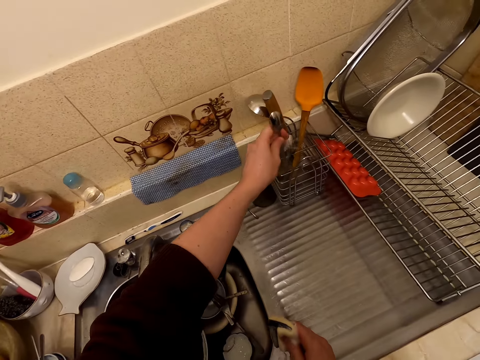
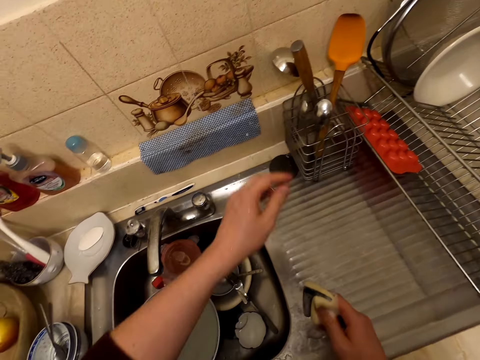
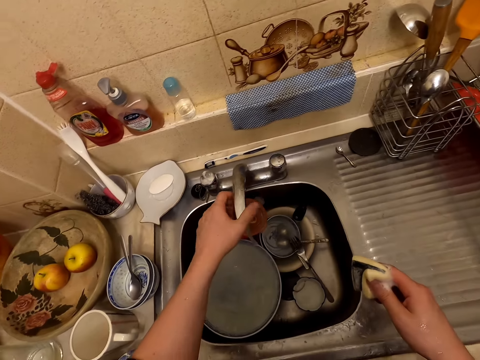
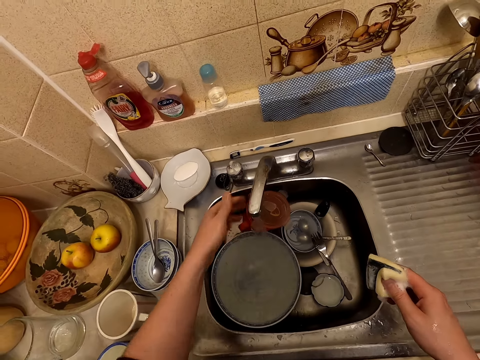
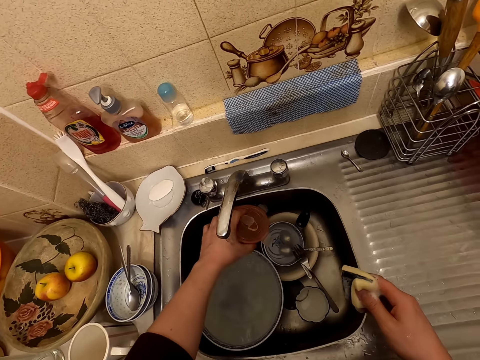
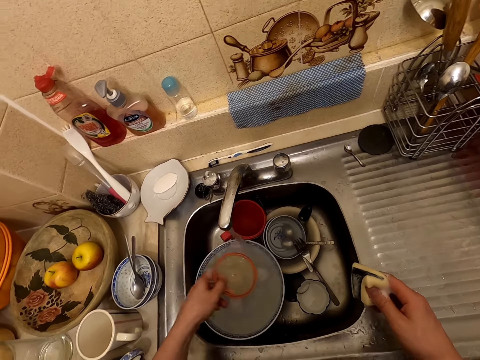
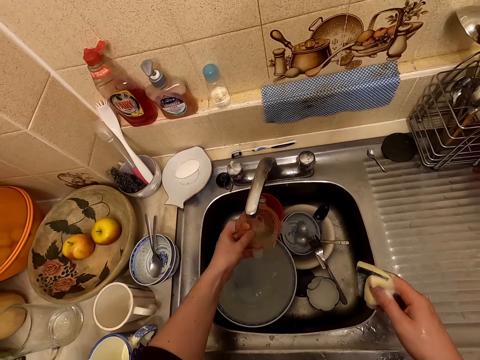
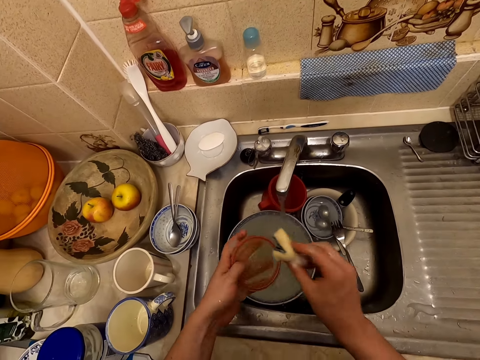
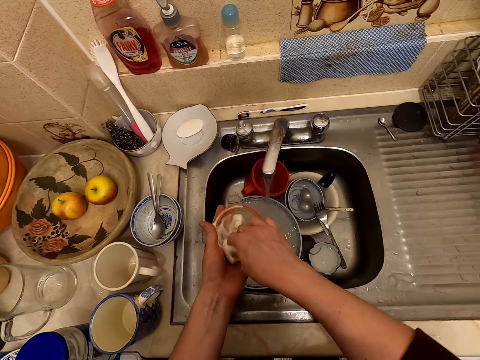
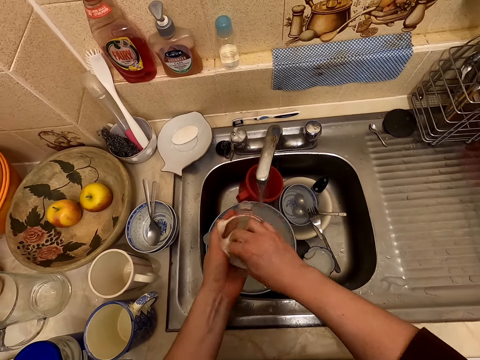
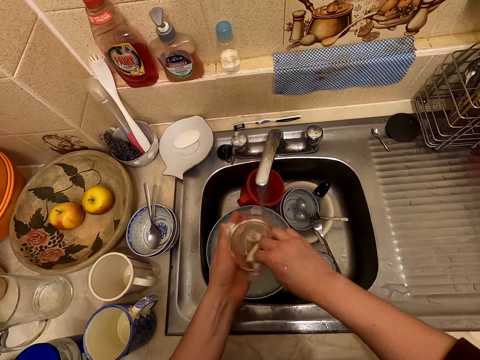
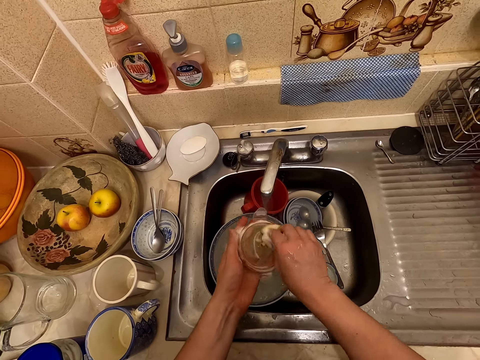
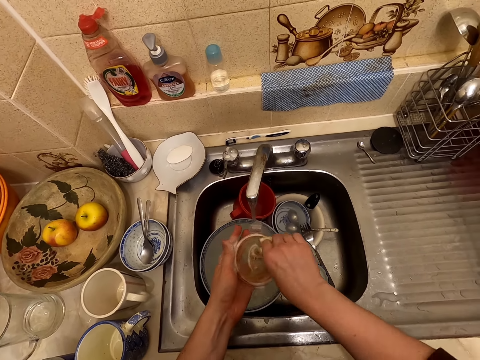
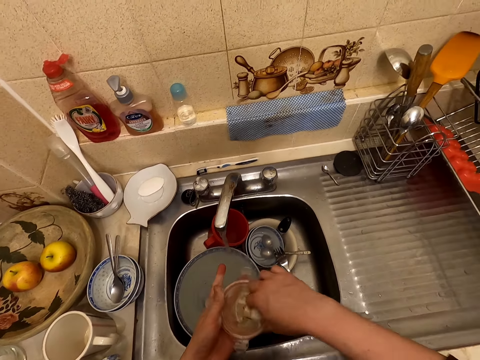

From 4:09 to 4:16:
The camera wearer puts the spoon on the rack. They move the tap pipe. They take a container lid and wash the container lid.

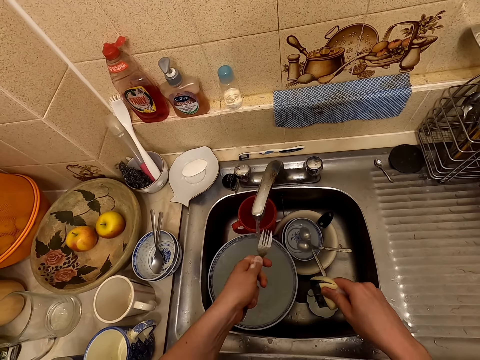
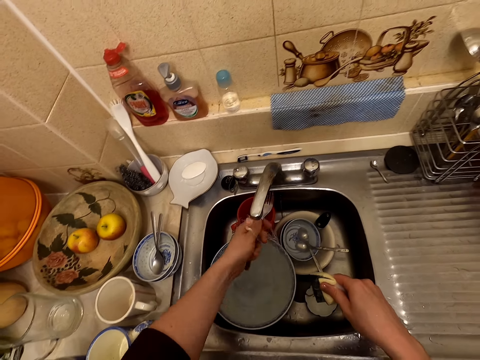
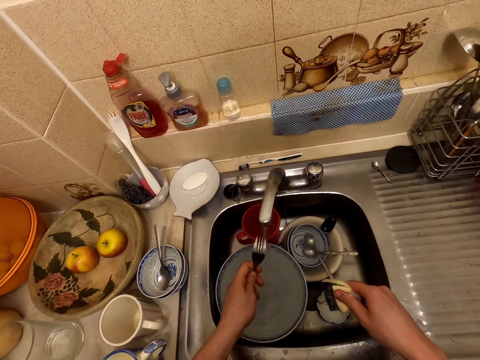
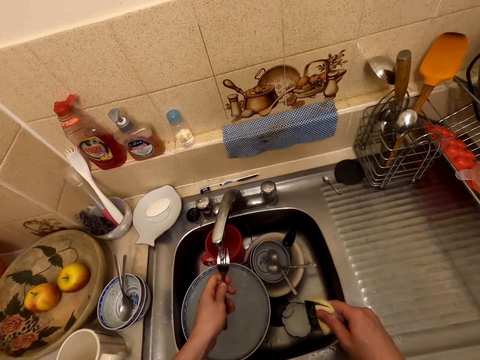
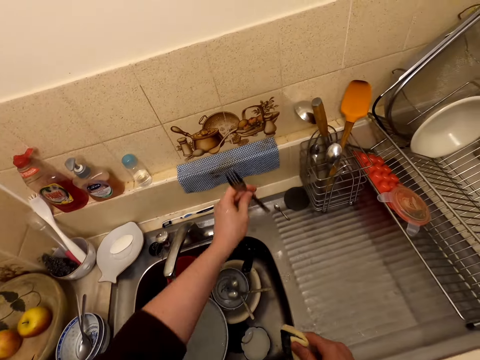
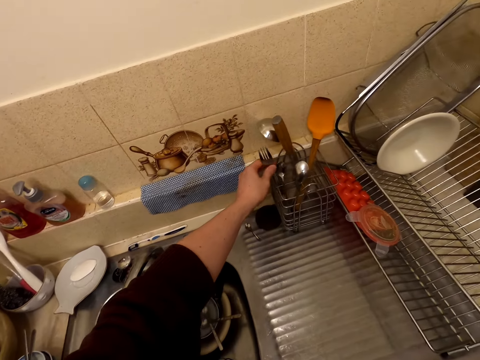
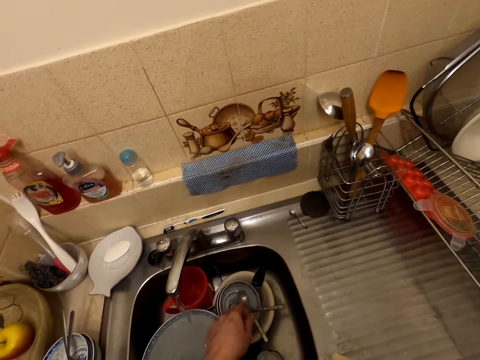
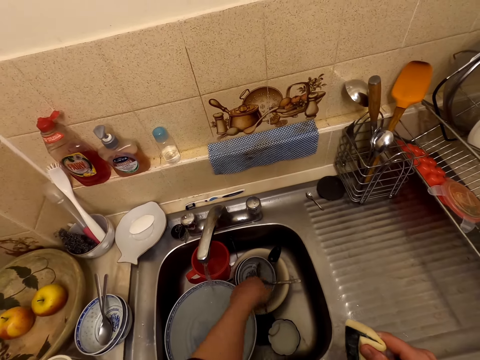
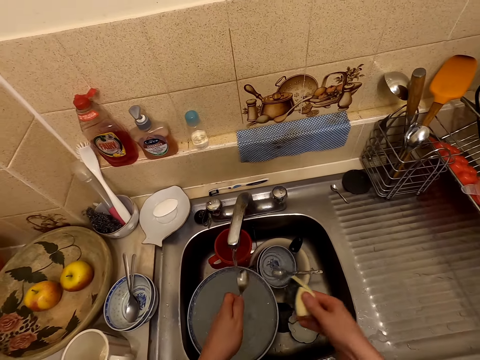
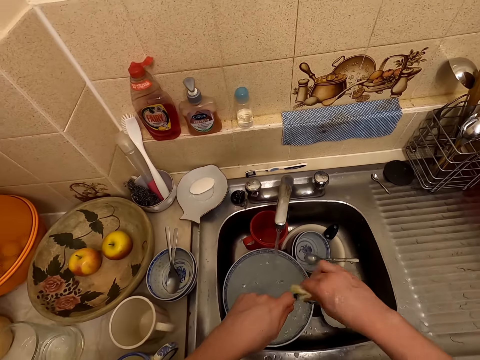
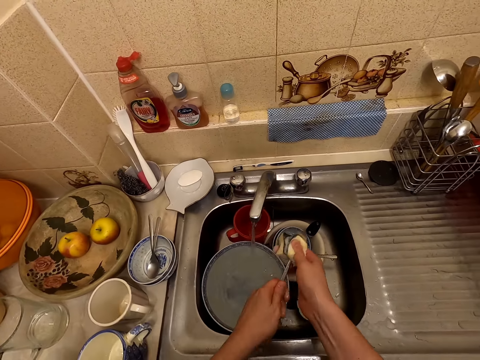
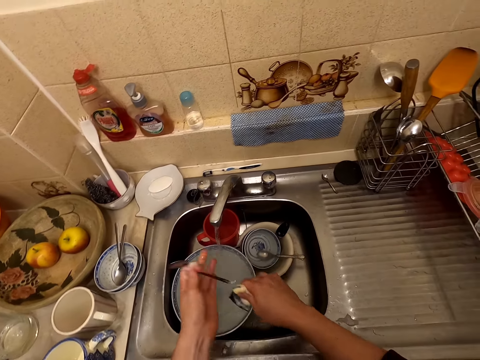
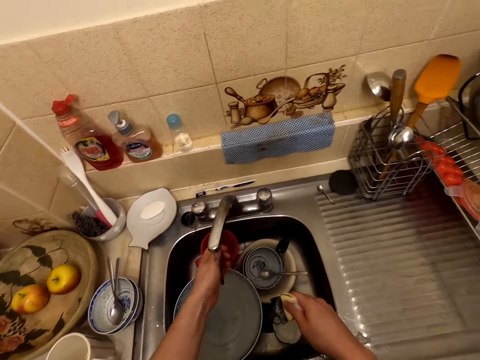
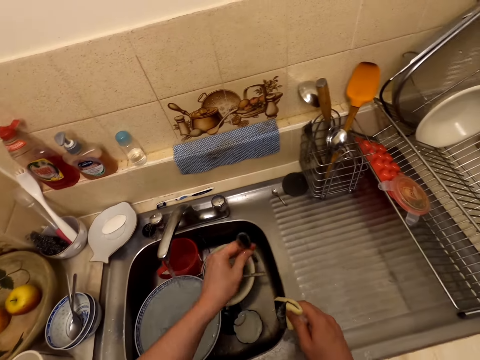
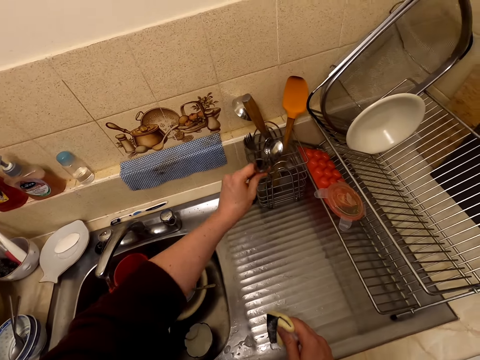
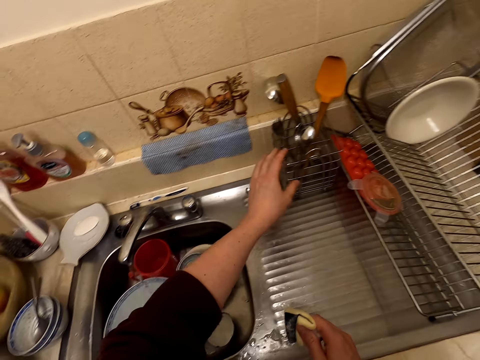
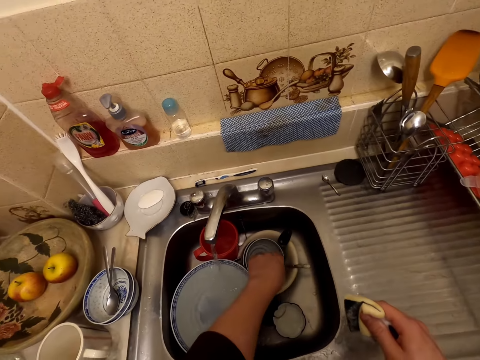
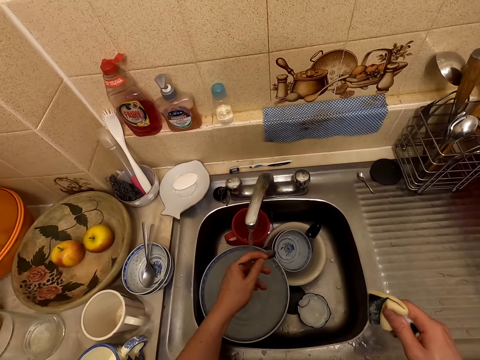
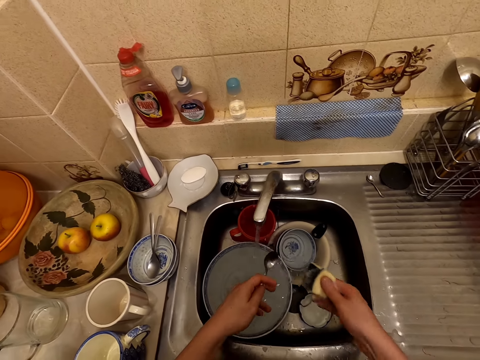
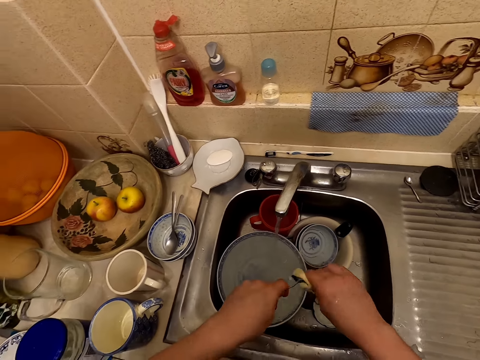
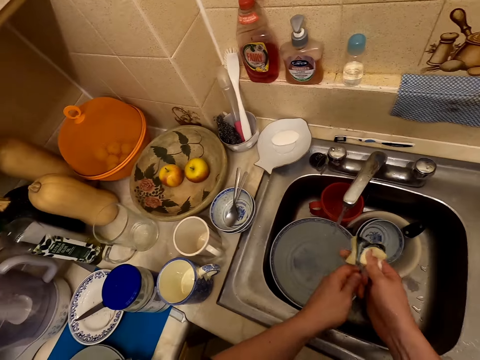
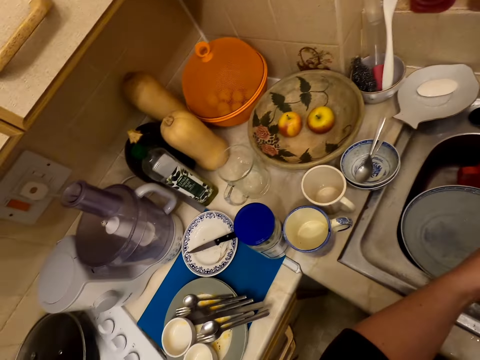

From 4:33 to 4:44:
The camera wearer rinses the fork on the tap. They put the fork on the rack. They take a spoon, wash the spoon, rinse the spoon, and put the spoon on the rack. They take another spoon and wash the spoon.

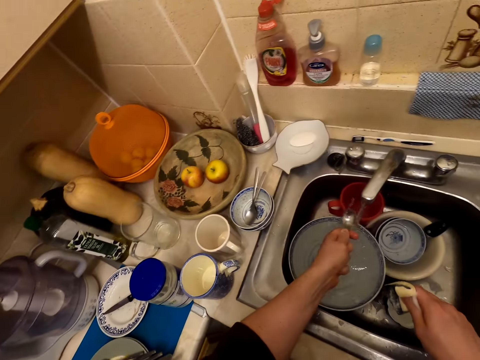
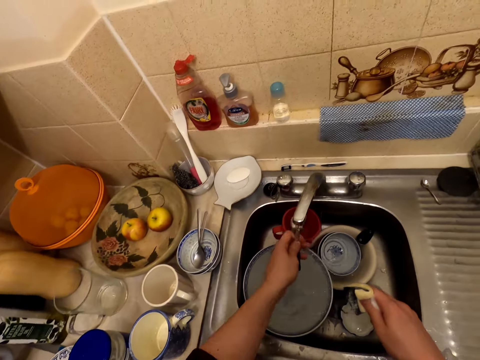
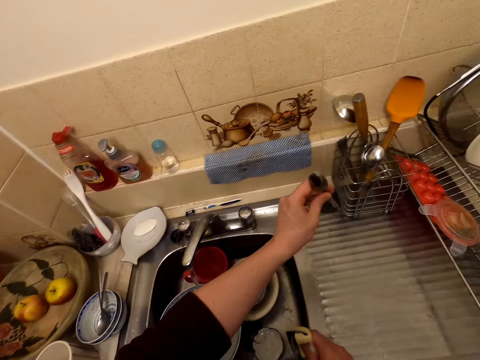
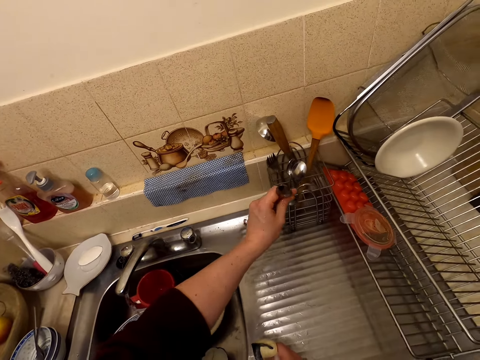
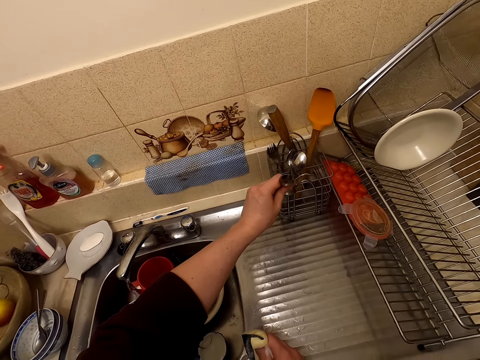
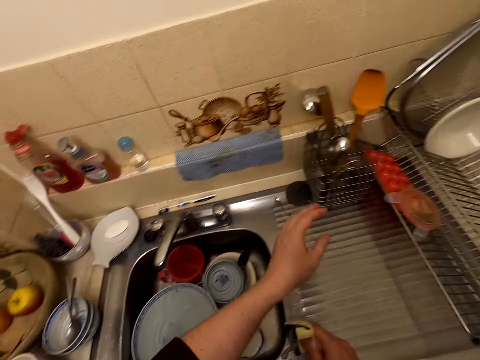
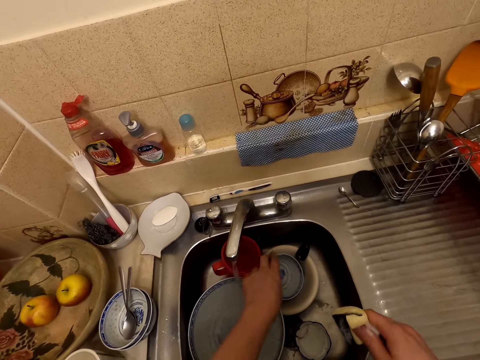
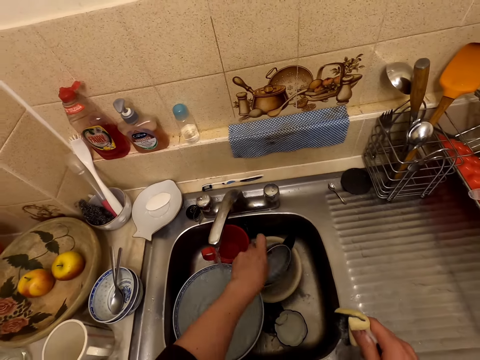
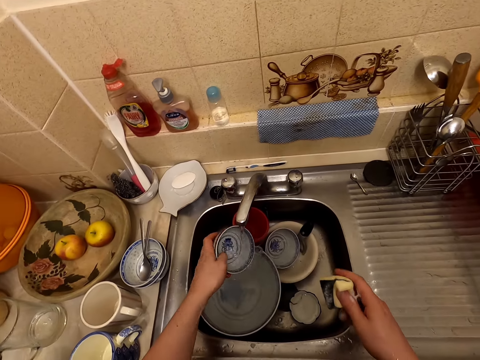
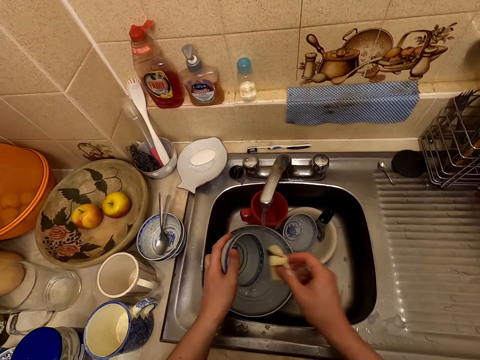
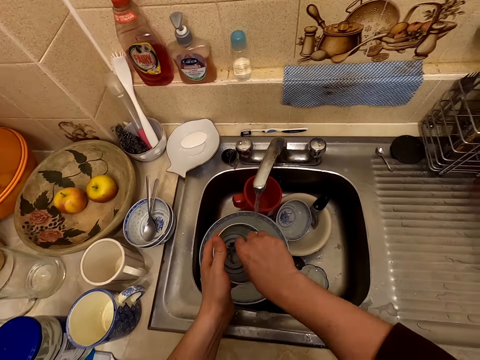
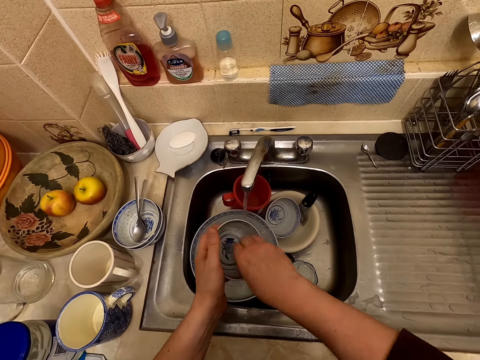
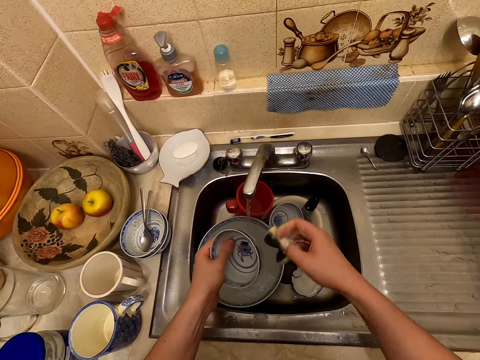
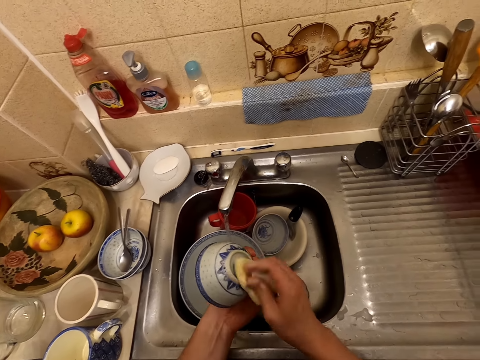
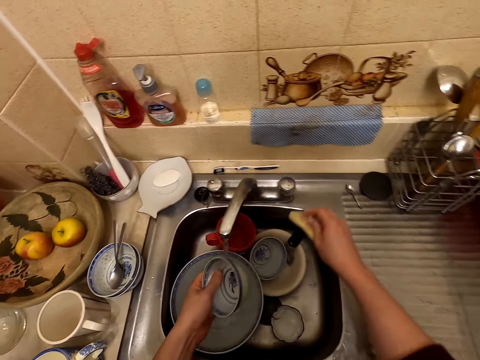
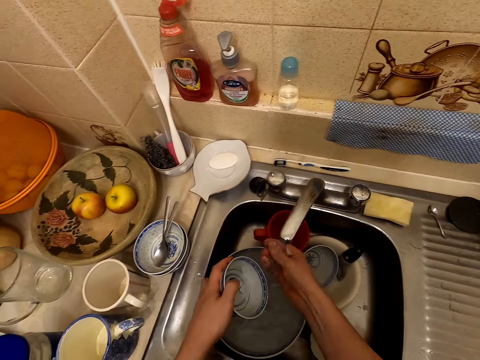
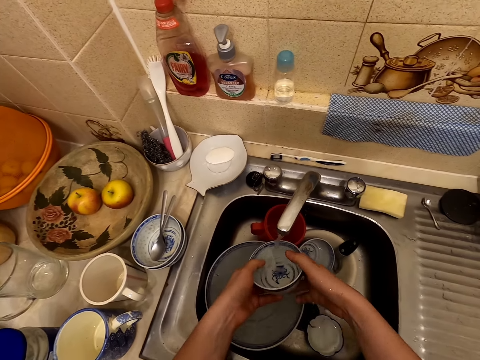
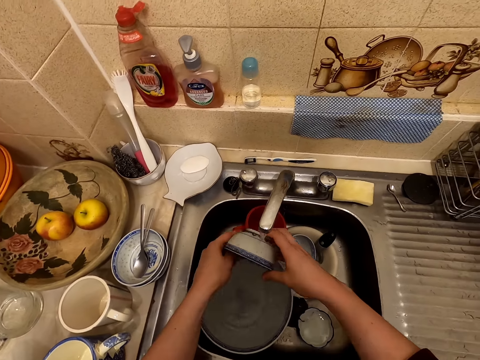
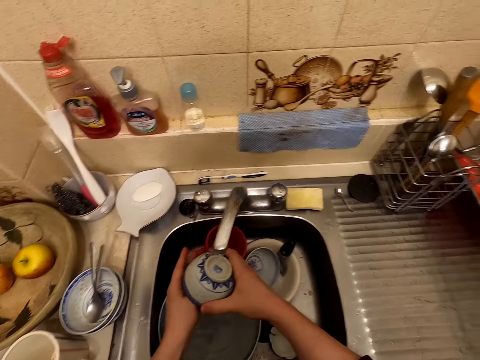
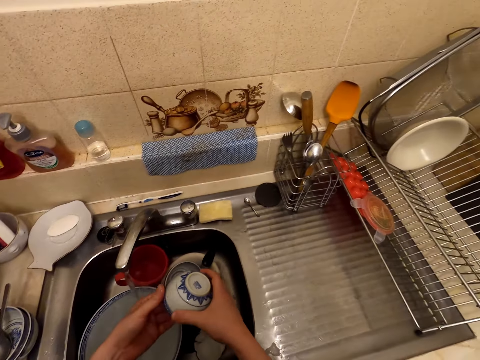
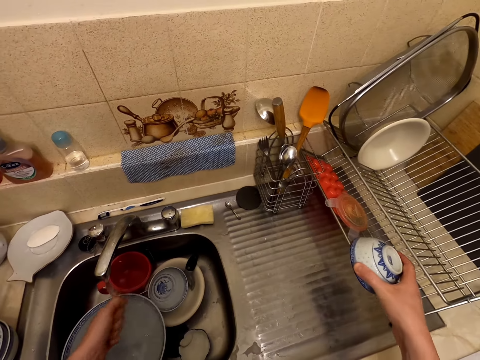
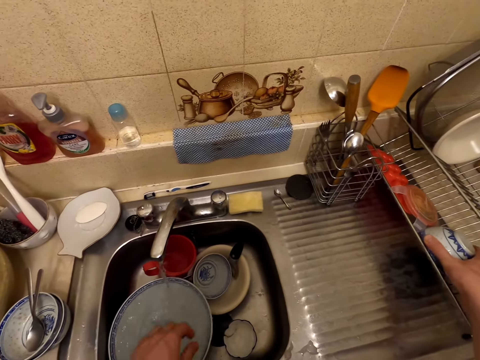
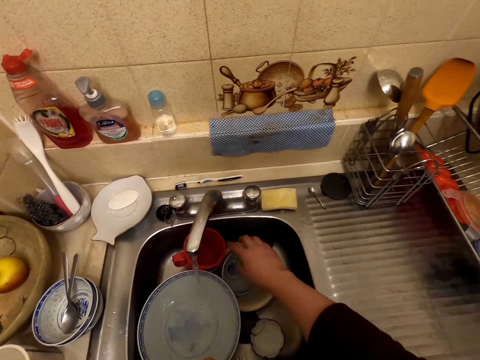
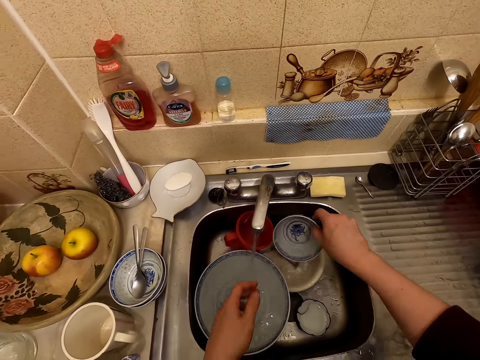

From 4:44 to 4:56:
The camera wearer rinses the spoon. He places the spoon in a utensil rack. He picks a bowl from the other, pours water from the bowl, and washes the bowl with the scouring pad. He places the scouring pad on a sink top. He rinses his right hand. He rinses the bowl. He places the bowl on the utensil rack. He picks a bowl from the sink.
